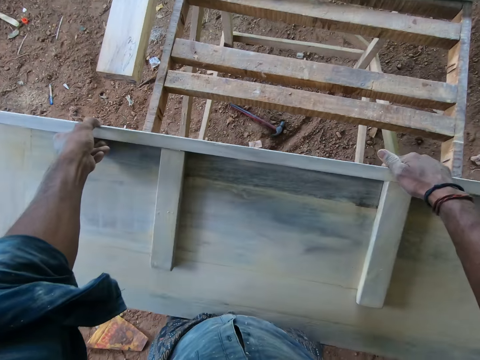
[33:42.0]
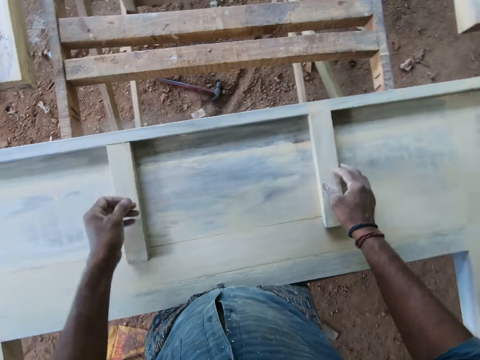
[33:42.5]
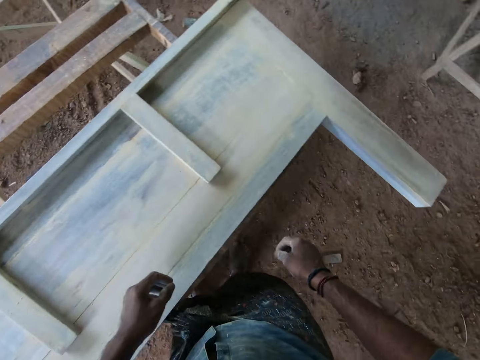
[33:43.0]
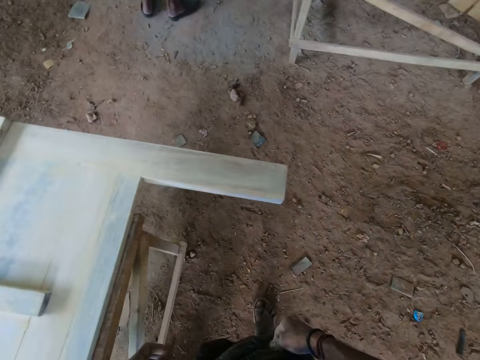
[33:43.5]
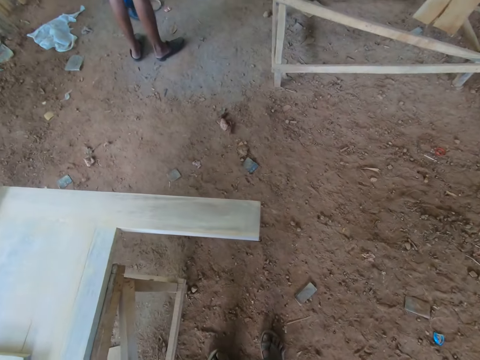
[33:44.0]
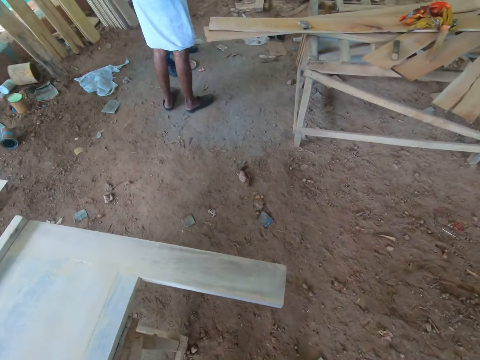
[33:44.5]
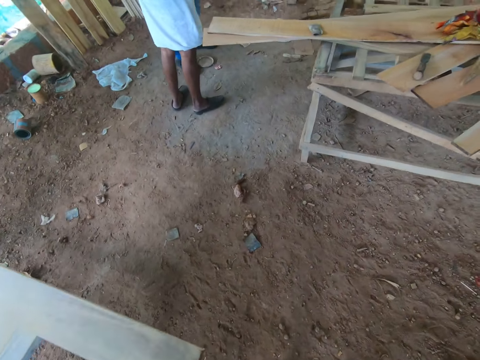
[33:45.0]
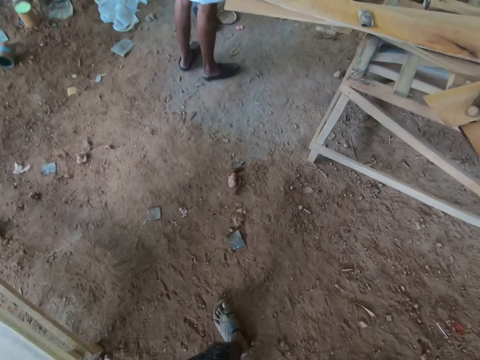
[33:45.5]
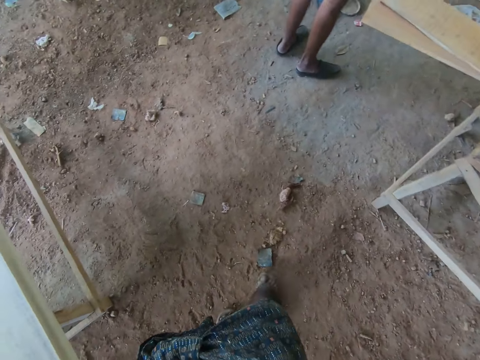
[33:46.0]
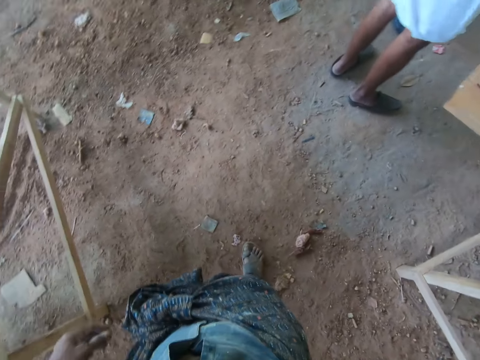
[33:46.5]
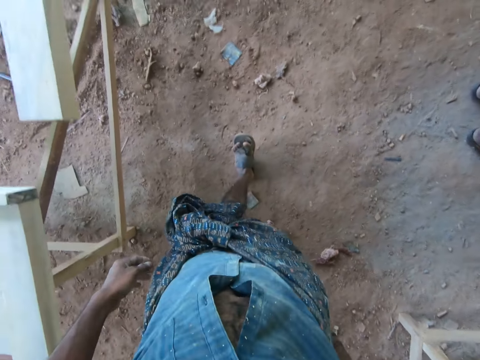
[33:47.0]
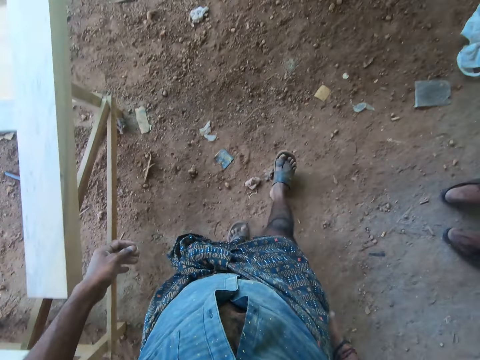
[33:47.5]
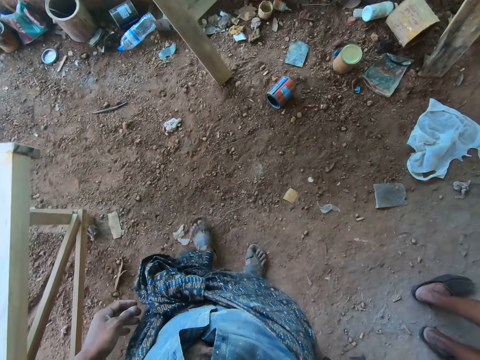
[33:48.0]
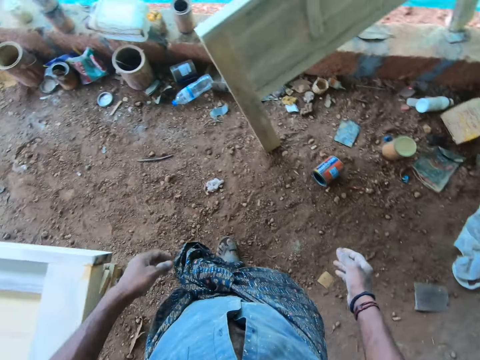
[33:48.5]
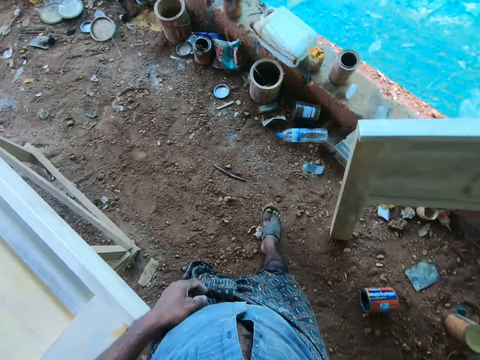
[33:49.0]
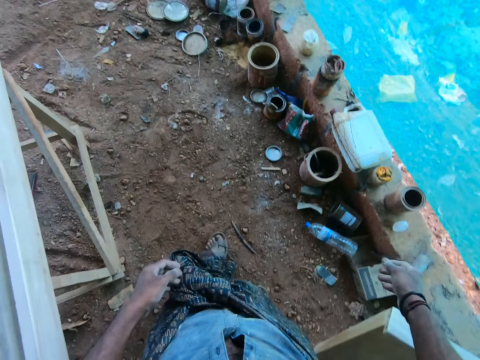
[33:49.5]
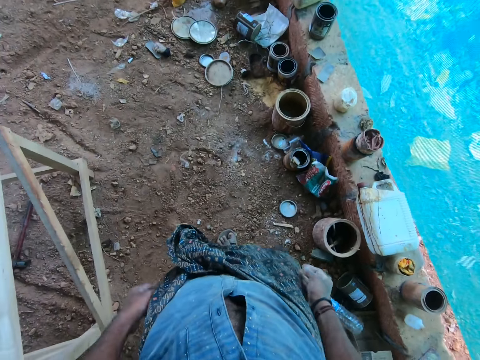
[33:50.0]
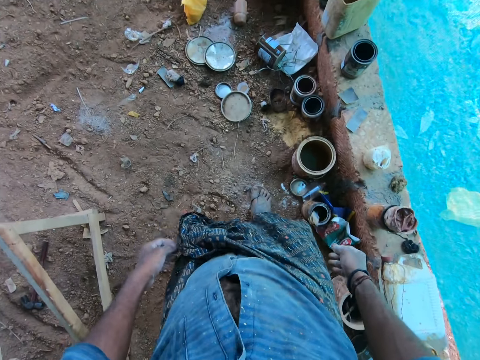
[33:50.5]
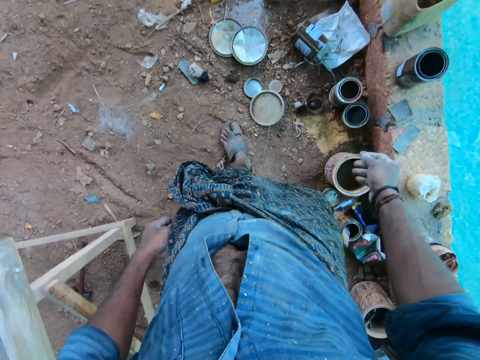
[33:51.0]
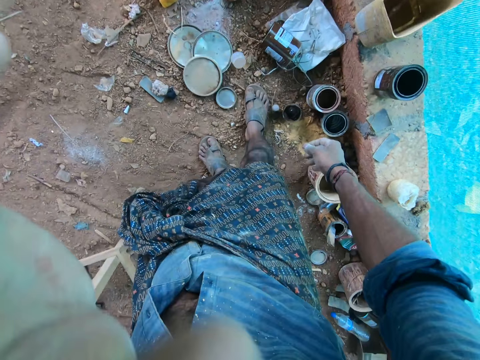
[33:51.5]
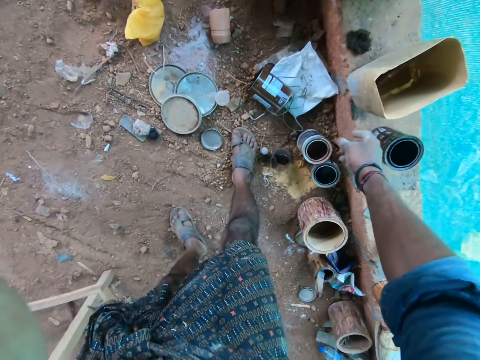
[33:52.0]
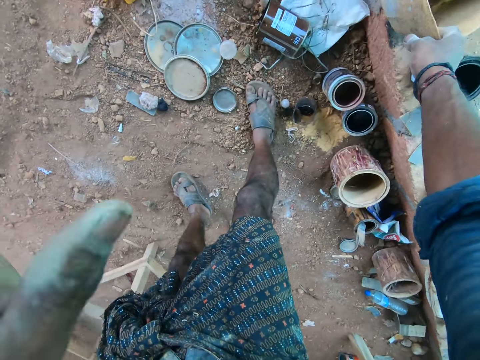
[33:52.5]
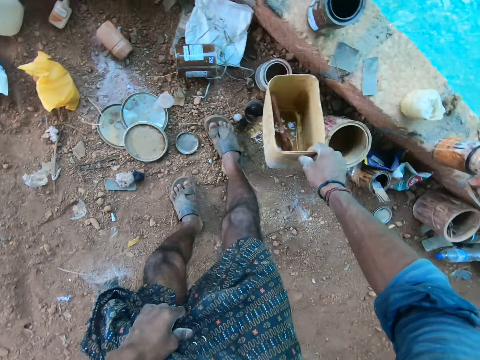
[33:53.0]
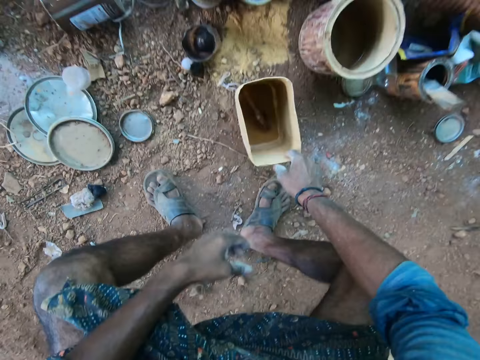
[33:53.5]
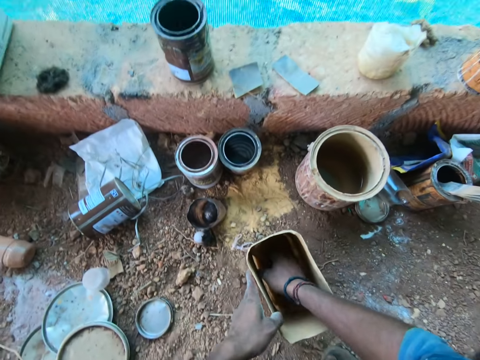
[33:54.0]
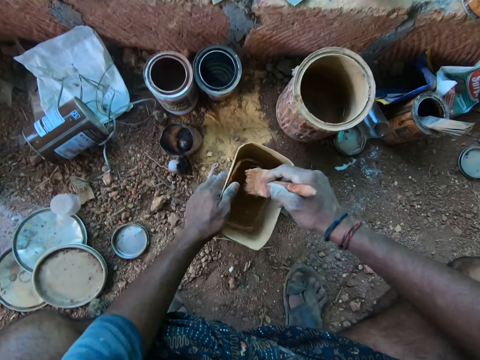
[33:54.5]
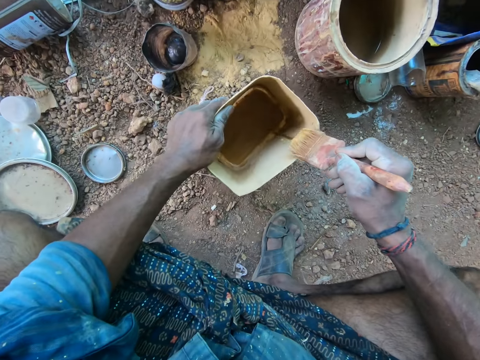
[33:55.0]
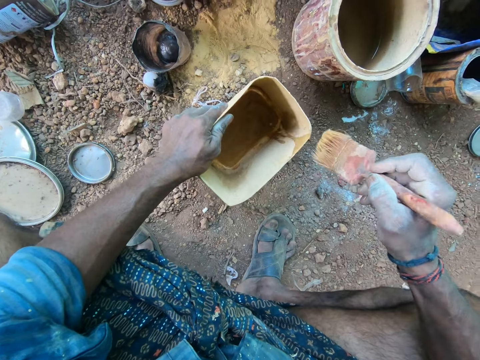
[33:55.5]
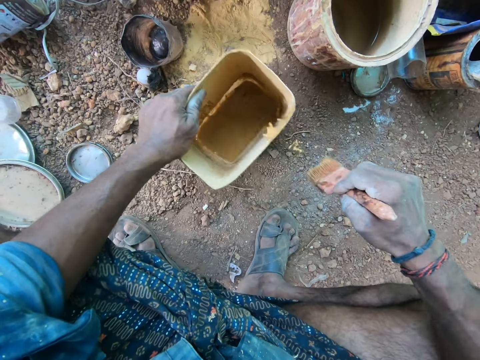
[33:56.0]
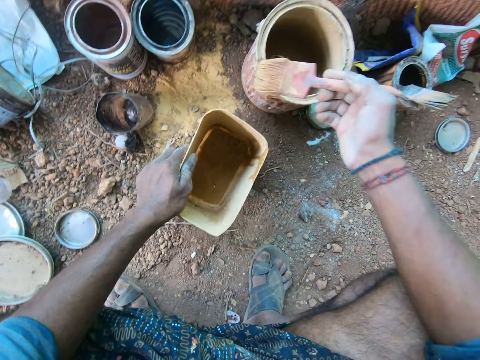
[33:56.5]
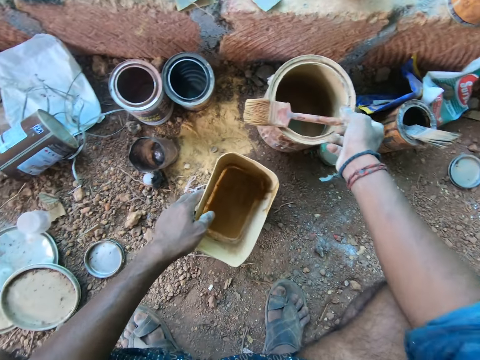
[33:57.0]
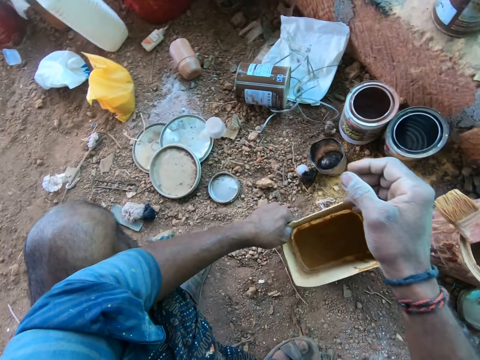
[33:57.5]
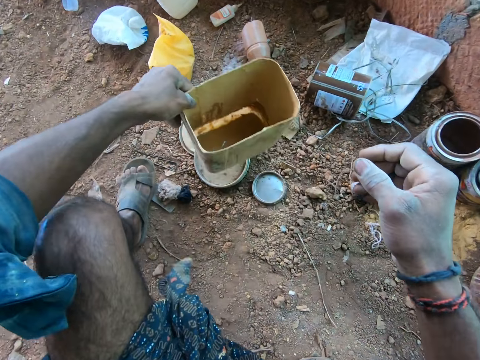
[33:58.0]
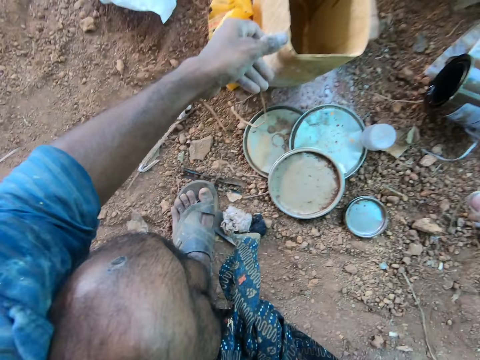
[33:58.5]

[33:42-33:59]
The camera wearer walks around the workshop. He kicks a can lid on the ground. He picks a plastic container from the ground with his right hand. He drops the plastic container in his right hand on the ground. He holds the plastic container on the ground with his left hand. He puts his right hand into the plastic container. He removes a paint brush from the plastic container with his right hand. He cleans the paint brush in his right hand on the plastic container. He drops the paint brush in his right hand on a can on the ground. He moves the plastic container on the ground with his left hand.

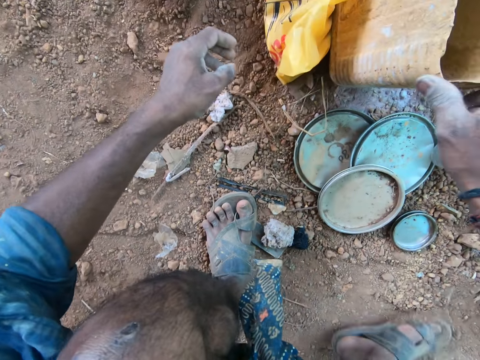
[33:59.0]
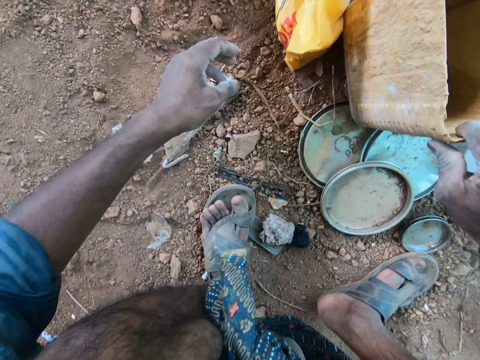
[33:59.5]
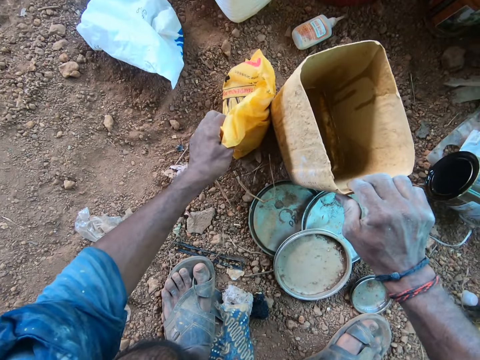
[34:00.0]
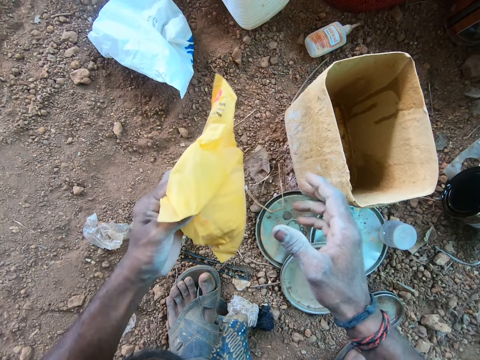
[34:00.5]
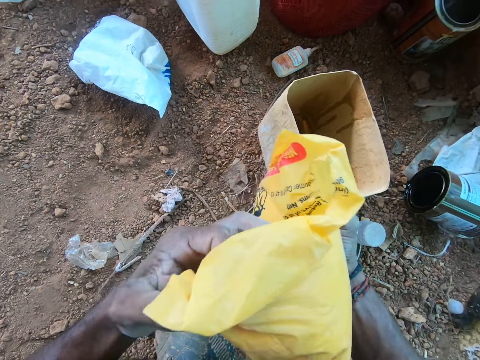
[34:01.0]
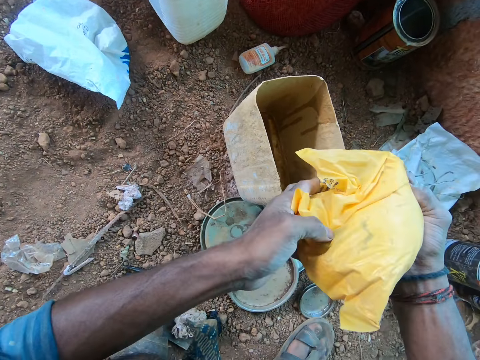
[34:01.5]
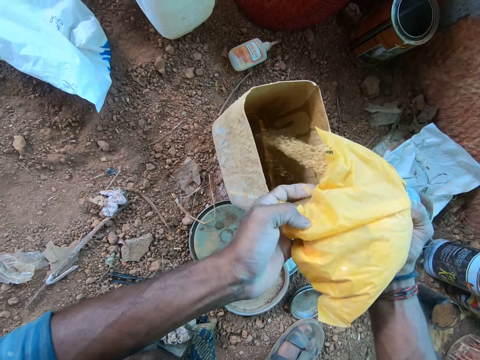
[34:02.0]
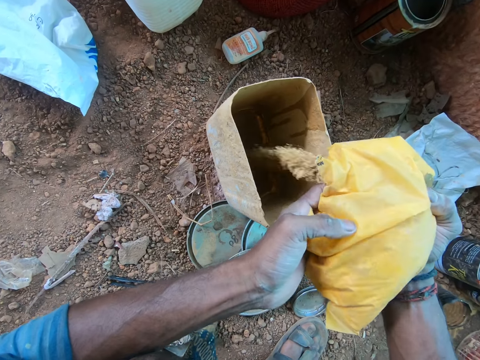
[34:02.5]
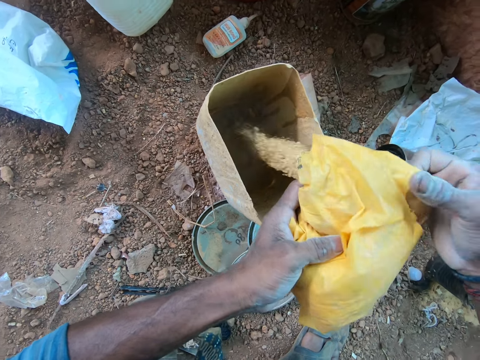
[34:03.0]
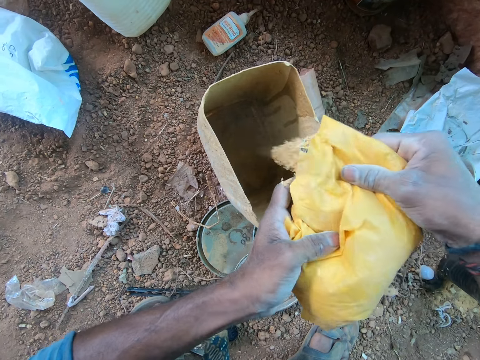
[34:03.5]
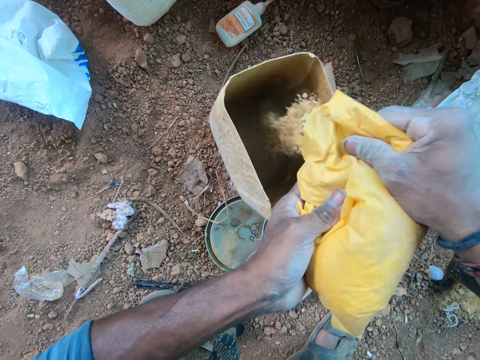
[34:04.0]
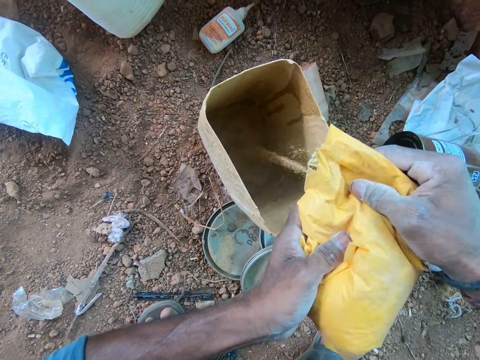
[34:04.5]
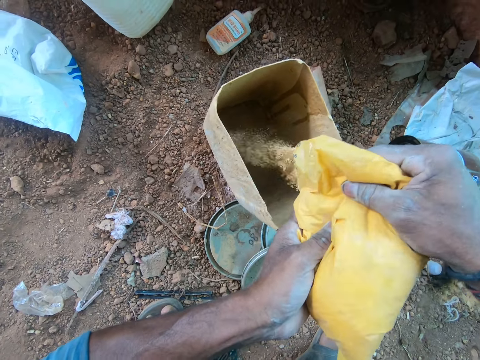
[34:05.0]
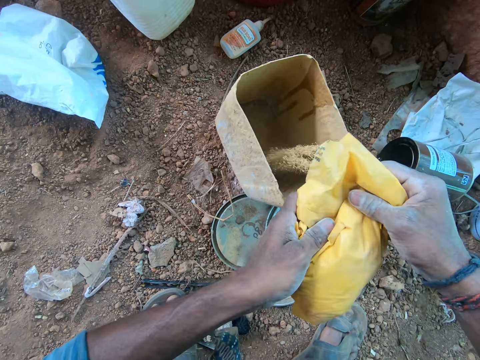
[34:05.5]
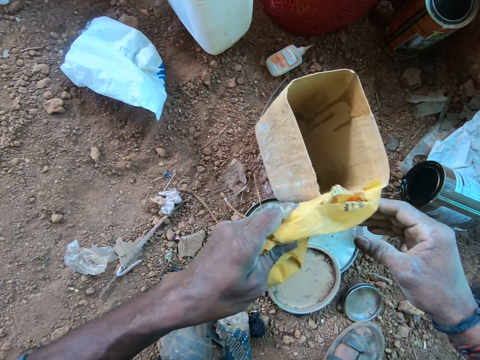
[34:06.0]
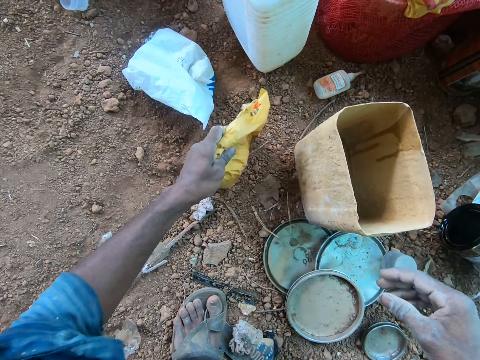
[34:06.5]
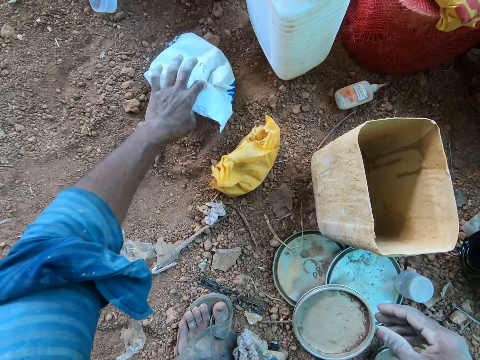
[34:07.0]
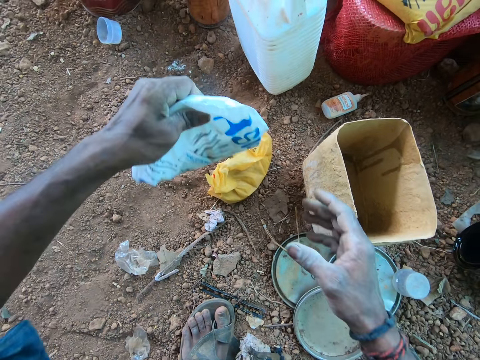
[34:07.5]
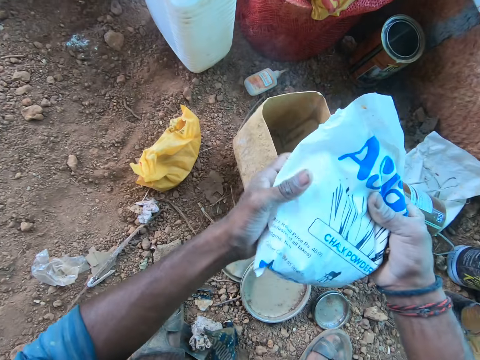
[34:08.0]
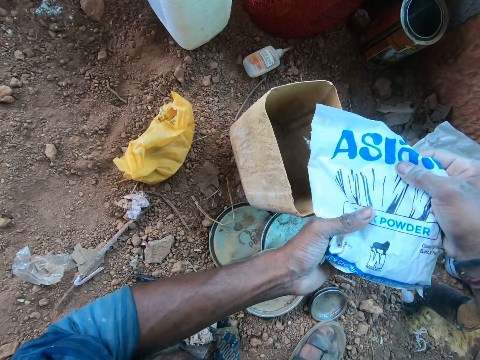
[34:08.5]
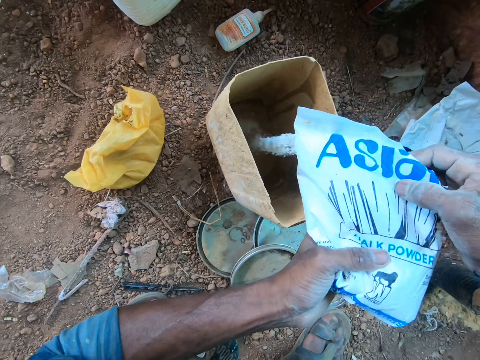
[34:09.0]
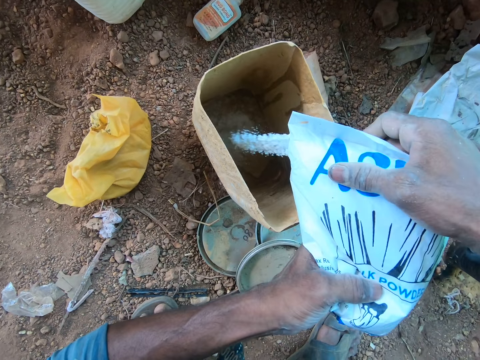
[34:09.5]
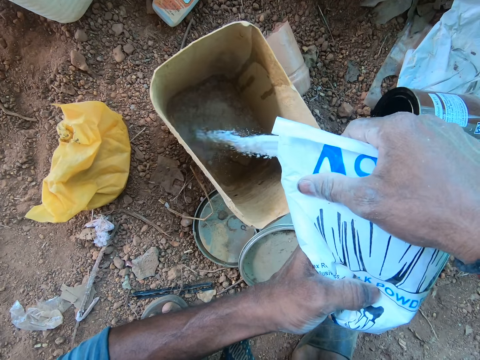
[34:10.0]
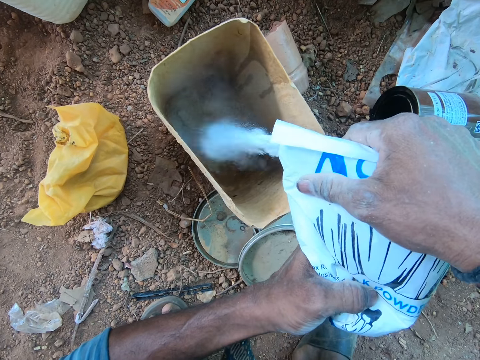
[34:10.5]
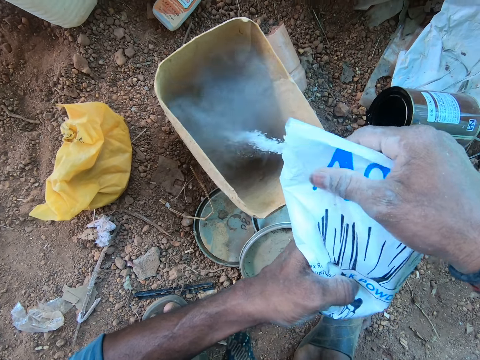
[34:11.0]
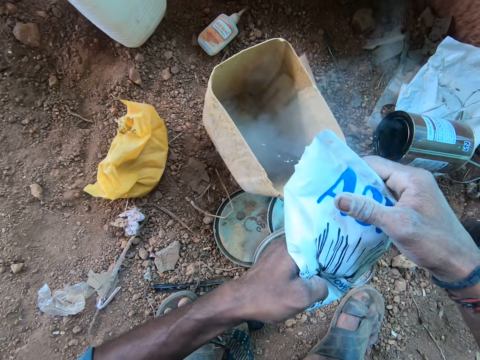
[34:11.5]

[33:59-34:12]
The camera wearer holds the plastic container with his right hand. He picks a nylon bag from the ground with his left hand. He holds the nylon bag in his hands. He pours sand from the nylon bag in his hands into the plastic container on the ground. He drops the nylon bag in his left hand on the ground. He picks a nylon bag from the ground with his left hand. He holds the nylon bag in his hands. He pours powder from the nylon bag in his hands into the plastic container on the ground.
